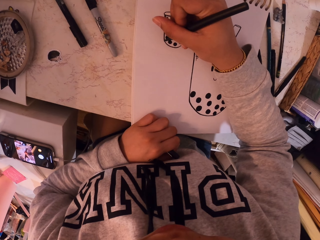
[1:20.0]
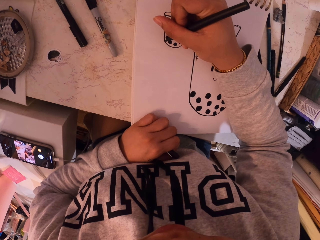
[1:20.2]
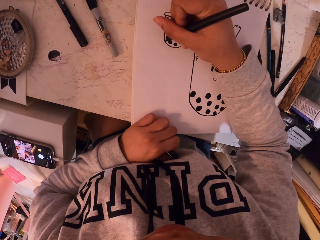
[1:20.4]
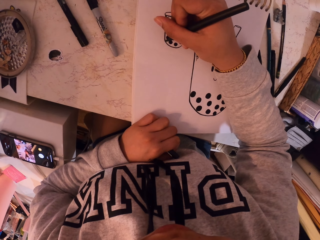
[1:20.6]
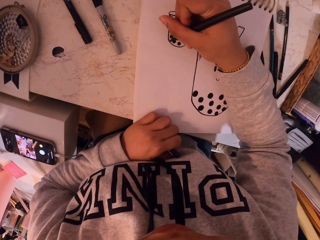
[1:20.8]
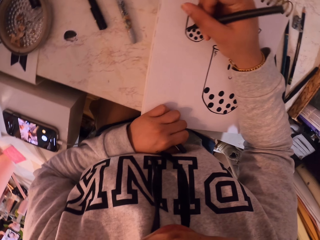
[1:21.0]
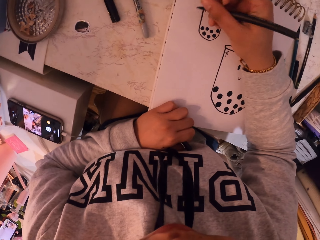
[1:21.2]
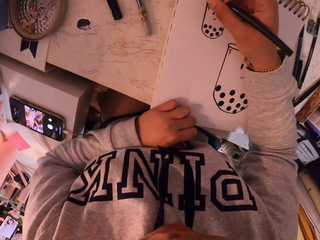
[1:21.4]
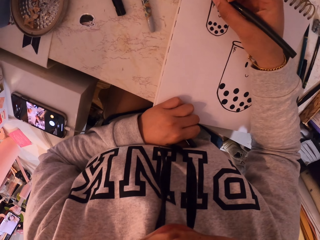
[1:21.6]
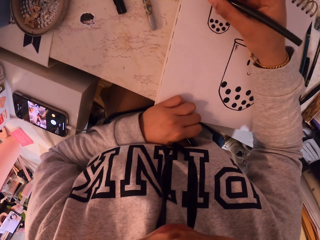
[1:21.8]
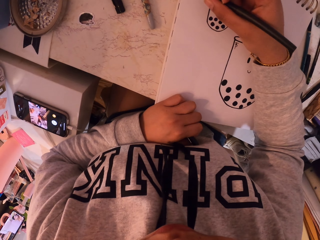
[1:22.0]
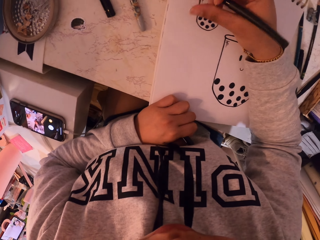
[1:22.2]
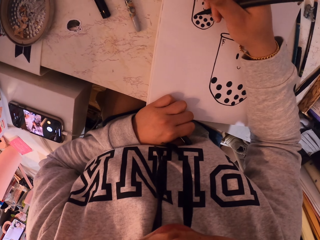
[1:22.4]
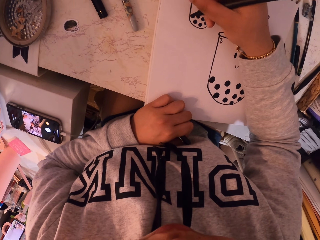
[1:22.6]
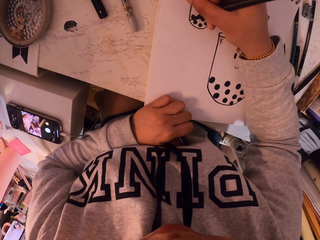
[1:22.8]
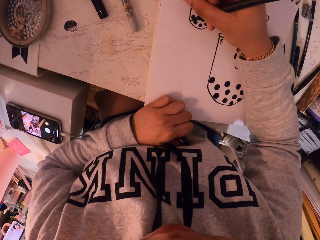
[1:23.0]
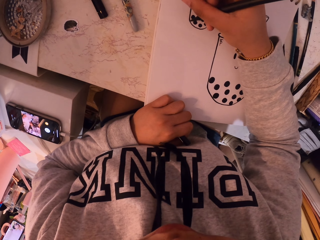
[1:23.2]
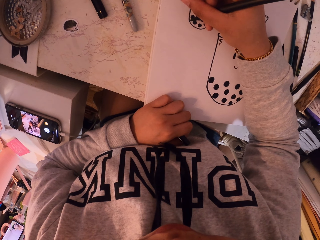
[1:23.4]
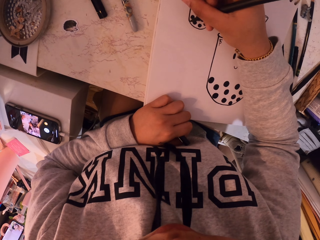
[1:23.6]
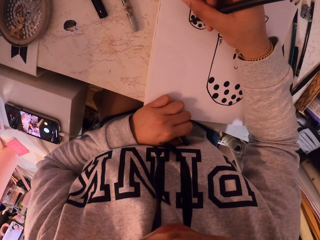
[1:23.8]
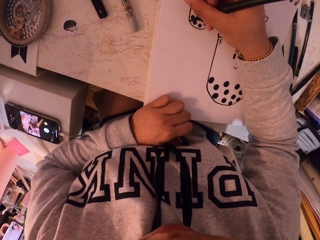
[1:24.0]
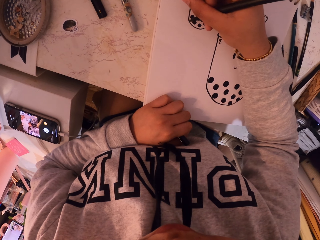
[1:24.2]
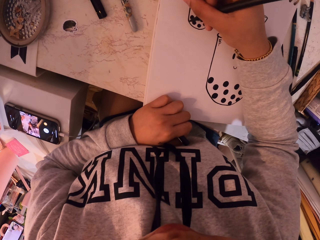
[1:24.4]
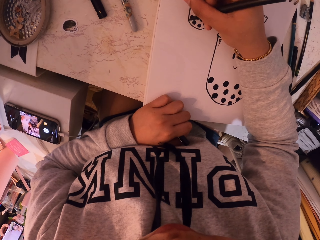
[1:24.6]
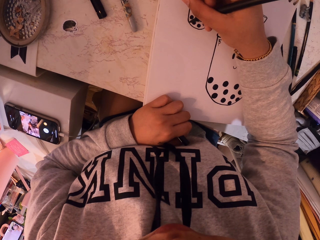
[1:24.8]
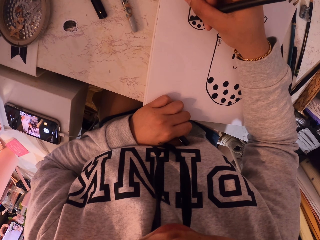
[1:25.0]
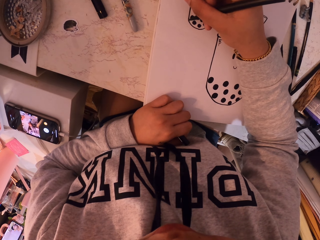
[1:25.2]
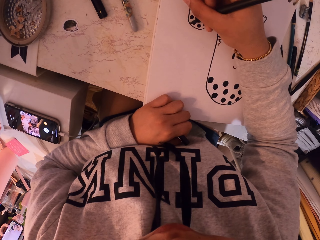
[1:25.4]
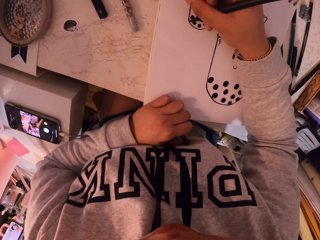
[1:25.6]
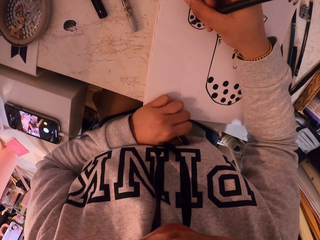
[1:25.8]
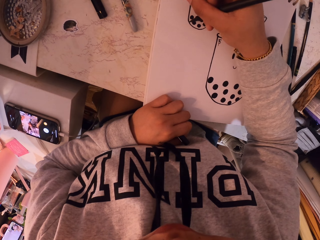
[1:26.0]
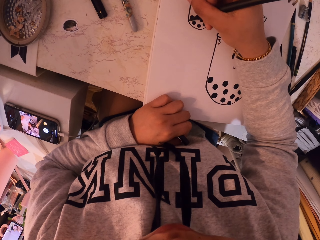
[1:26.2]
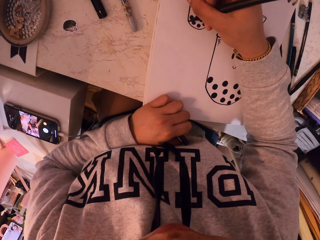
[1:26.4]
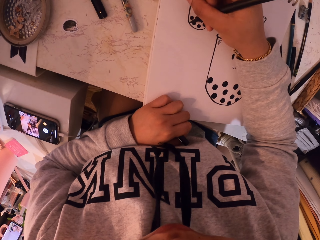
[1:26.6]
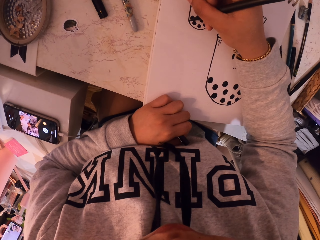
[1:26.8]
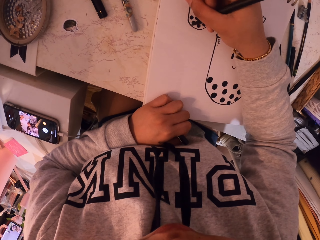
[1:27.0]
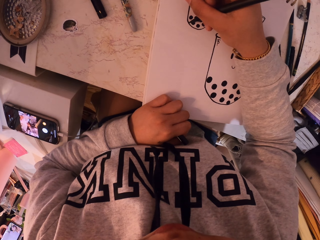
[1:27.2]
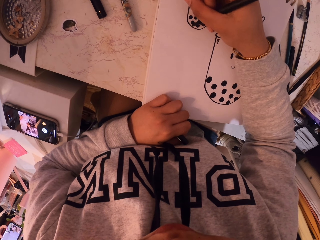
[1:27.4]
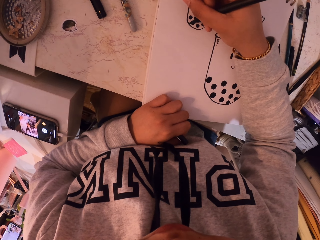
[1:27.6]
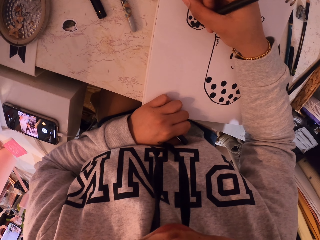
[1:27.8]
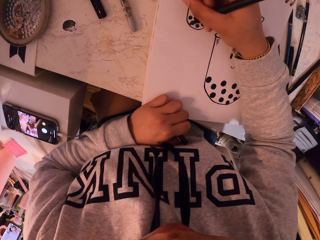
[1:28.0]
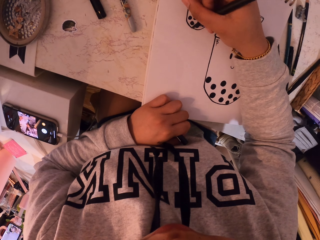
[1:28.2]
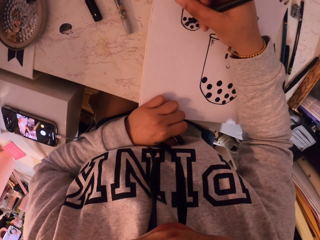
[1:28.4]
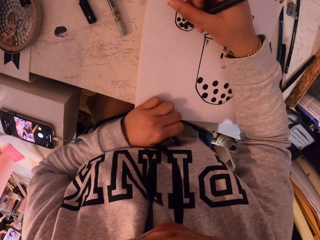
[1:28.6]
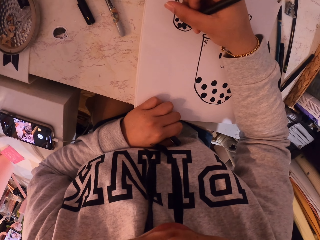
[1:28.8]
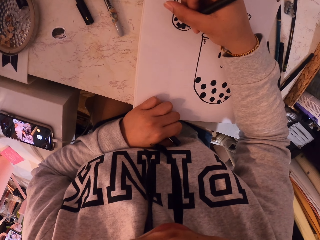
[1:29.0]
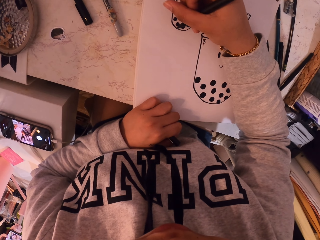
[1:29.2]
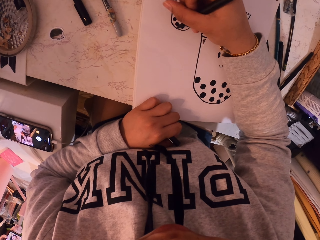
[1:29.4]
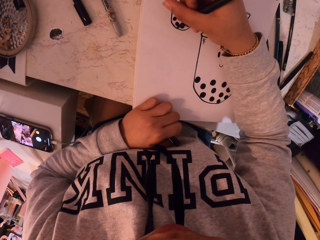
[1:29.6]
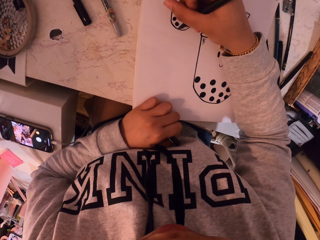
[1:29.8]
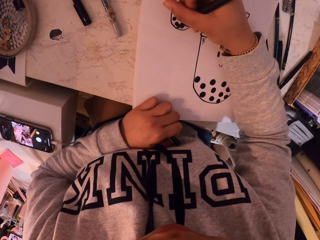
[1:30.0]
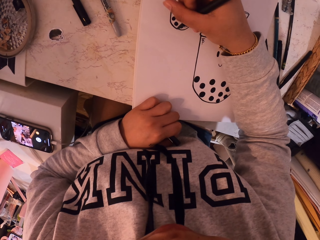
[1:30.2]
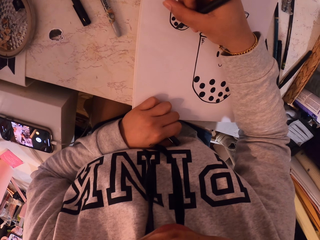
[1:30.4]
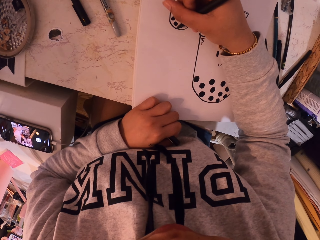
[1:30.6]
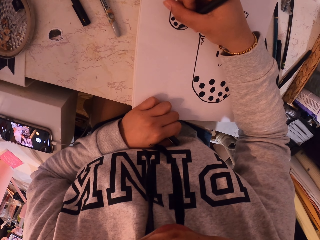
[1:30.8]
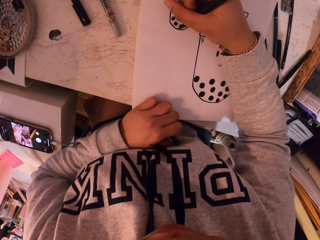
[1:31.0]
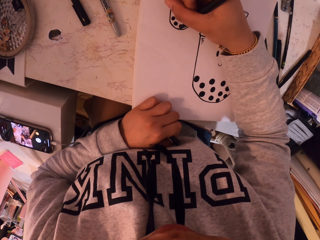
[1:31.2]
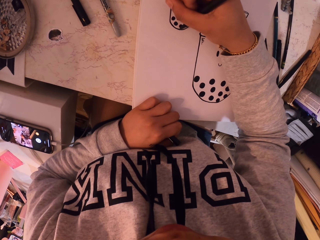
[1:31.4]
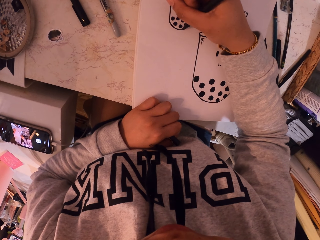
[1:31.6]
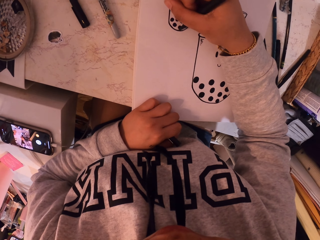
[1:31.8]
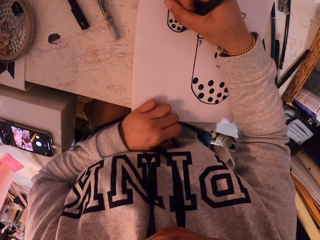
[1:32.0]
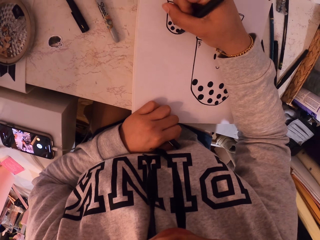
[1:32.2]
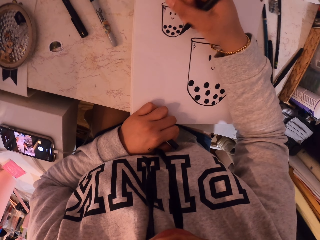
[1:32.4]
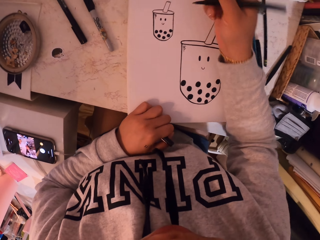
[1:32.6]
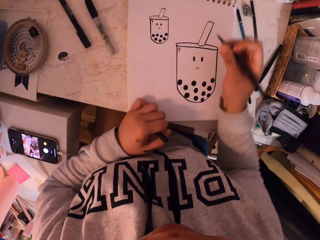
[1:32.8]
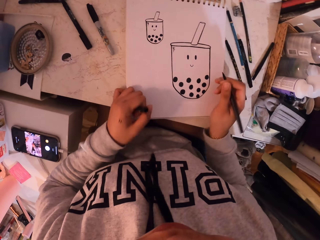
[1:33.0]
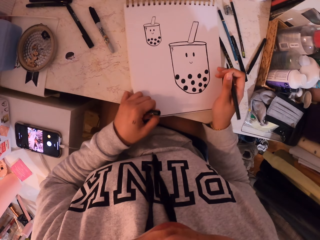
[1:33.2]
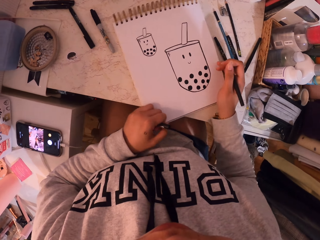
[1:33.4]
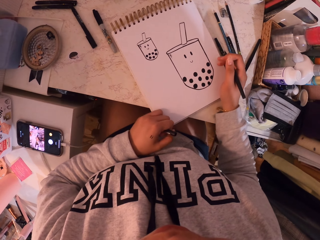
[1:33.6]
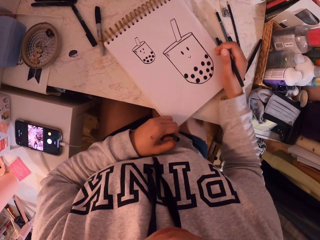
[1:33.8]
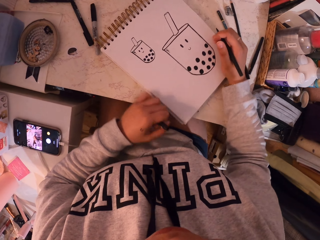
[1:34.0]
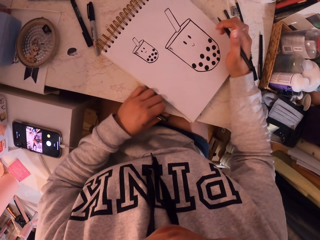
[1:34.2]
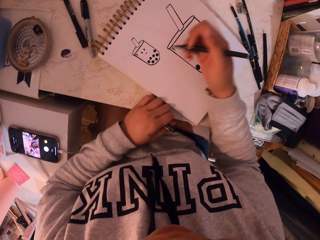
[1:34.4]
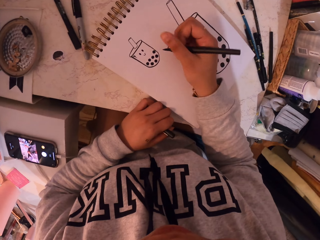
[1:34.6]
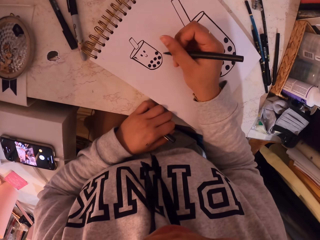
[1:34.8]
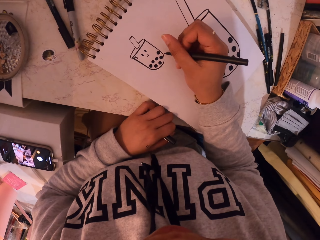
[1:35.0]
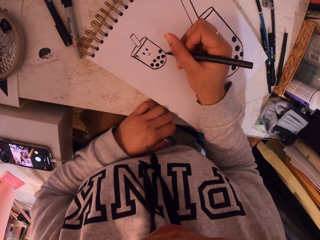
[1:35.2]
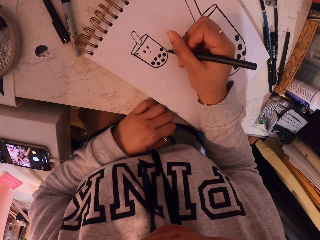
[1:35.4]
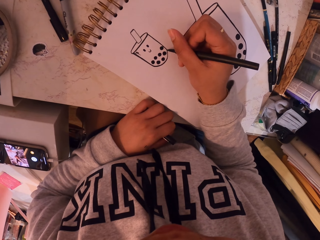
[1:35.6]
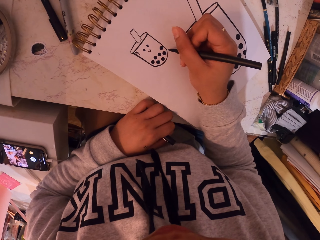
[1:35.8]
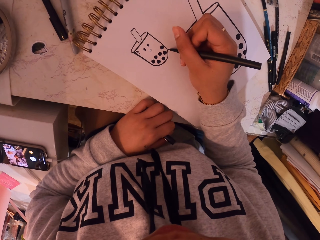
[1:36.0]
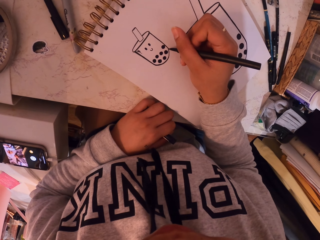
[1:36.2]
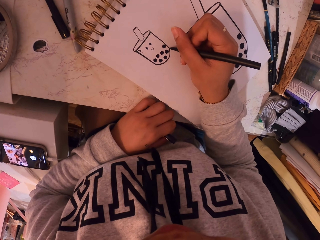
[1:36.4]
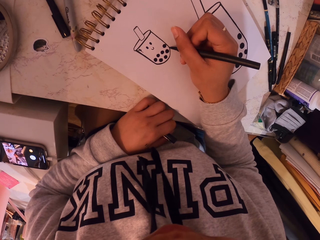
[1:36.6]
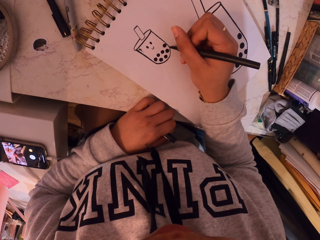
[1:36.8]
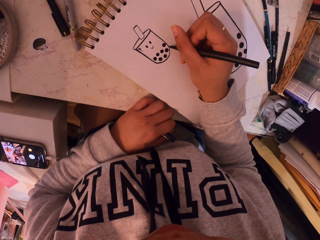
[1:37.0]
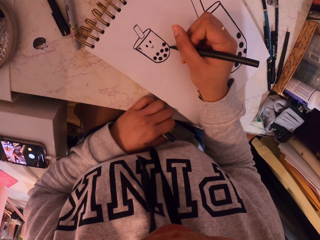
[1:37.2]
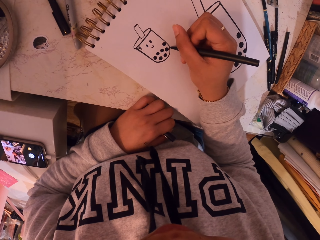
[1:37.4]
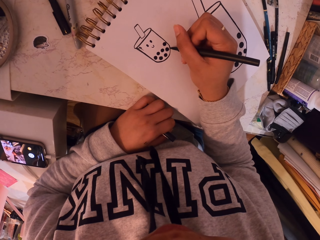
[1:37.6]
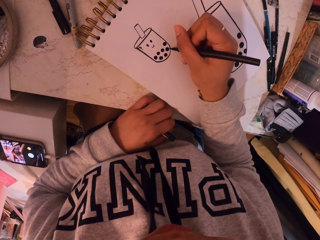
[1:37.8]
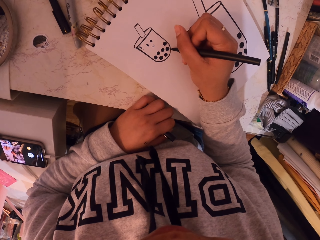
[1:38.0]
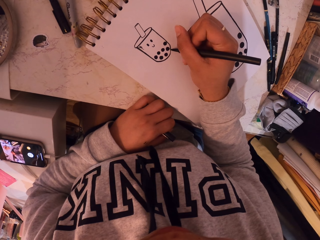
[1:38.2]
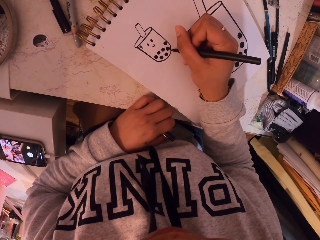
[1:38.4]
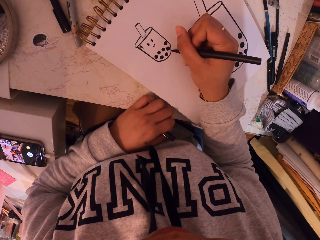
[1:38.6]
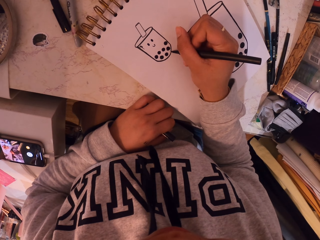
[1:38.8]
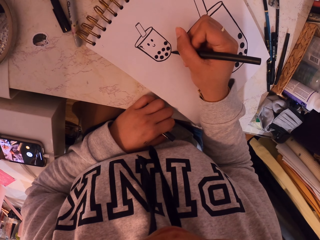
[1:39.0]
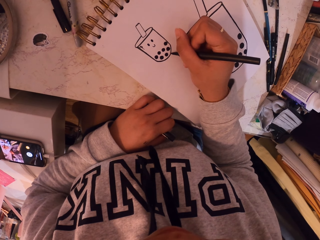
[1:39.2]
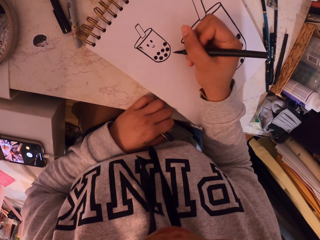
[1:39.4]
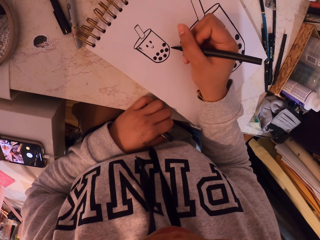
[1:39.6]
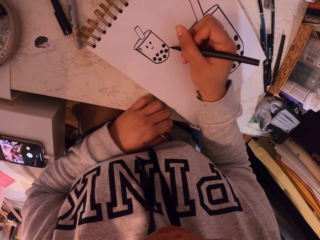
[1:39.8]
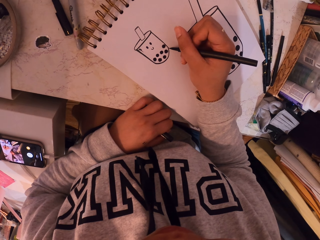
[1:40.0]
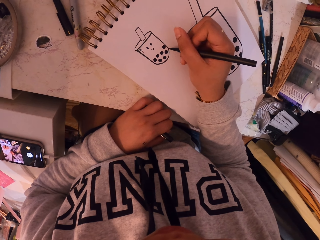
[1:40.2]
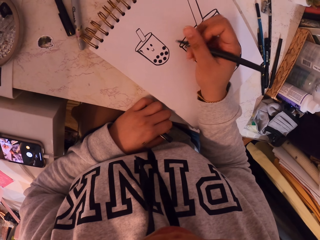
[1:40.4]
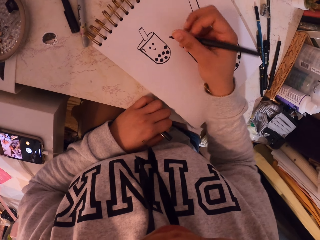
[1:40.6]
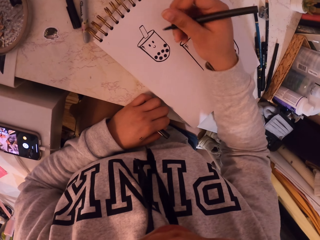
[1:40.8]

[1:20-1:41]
The camera wearer draws a picture. They turn a book on a table. They draw the first picture in the book.
